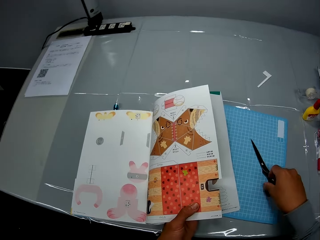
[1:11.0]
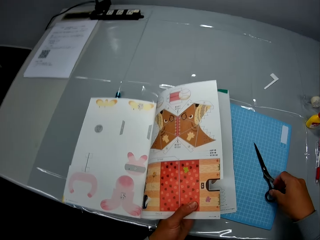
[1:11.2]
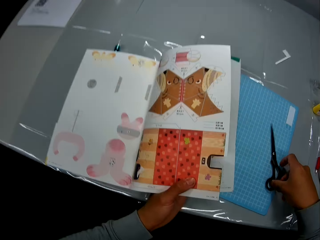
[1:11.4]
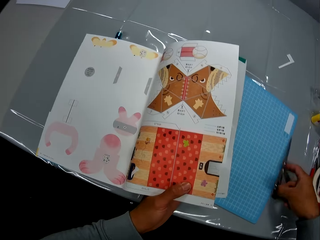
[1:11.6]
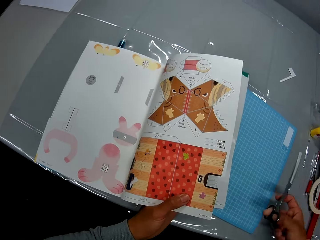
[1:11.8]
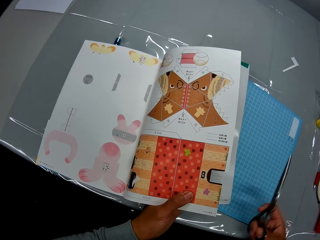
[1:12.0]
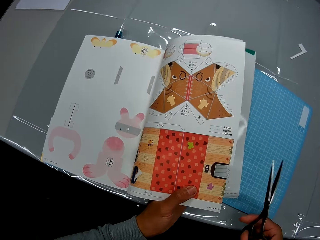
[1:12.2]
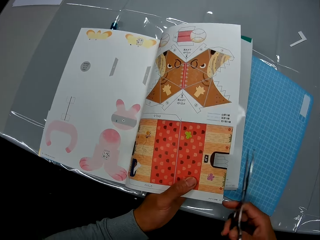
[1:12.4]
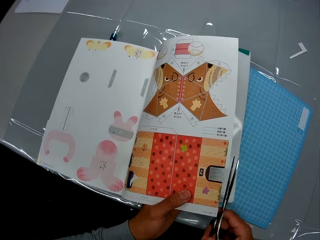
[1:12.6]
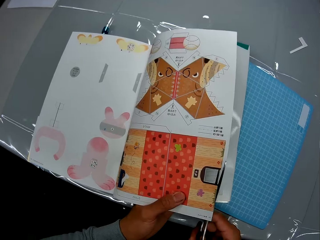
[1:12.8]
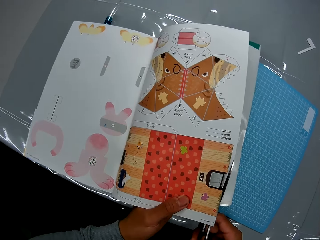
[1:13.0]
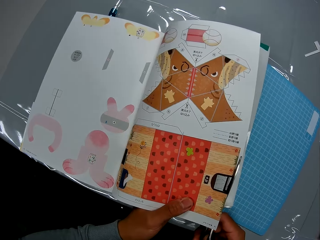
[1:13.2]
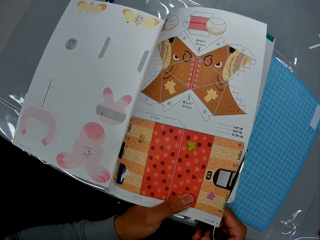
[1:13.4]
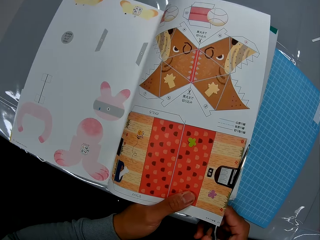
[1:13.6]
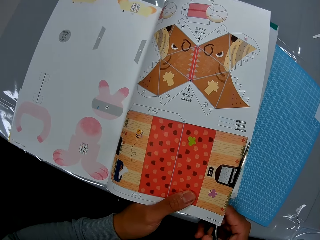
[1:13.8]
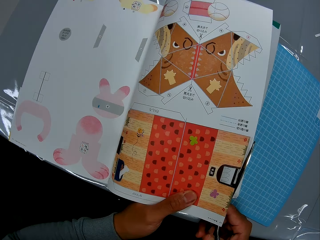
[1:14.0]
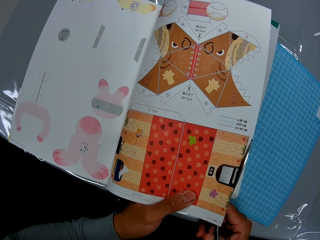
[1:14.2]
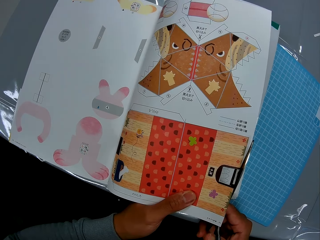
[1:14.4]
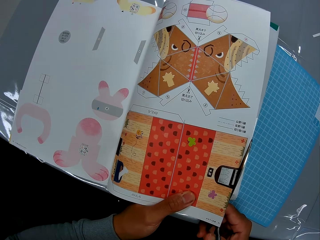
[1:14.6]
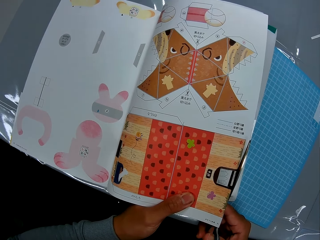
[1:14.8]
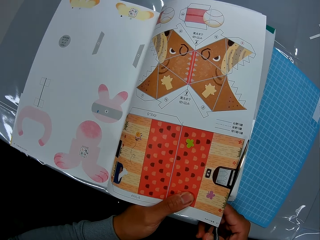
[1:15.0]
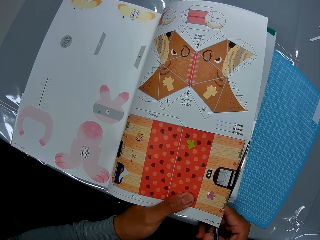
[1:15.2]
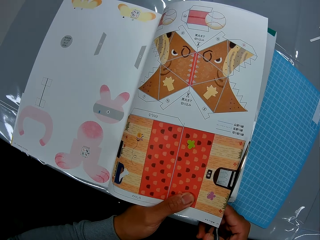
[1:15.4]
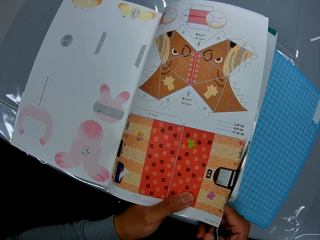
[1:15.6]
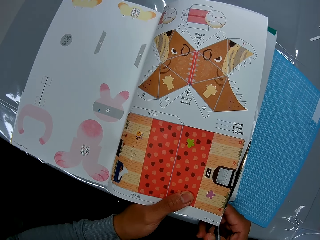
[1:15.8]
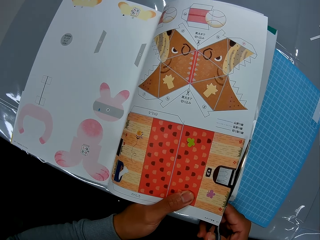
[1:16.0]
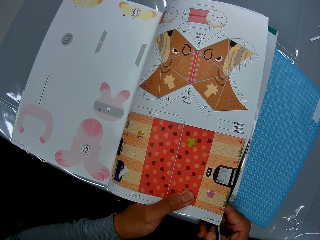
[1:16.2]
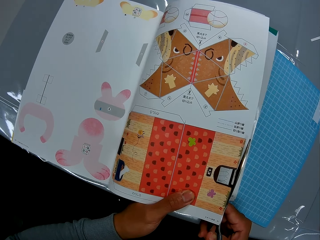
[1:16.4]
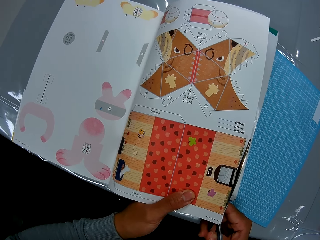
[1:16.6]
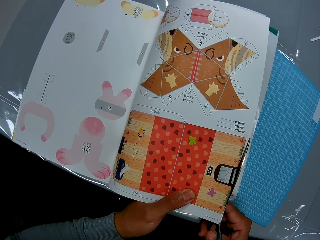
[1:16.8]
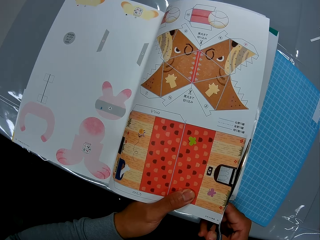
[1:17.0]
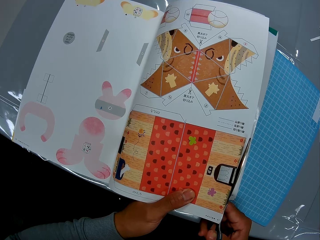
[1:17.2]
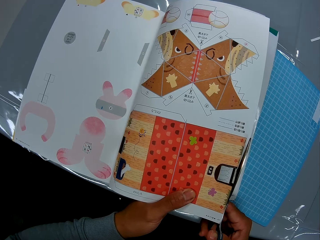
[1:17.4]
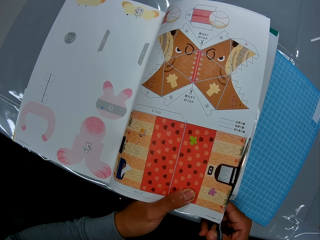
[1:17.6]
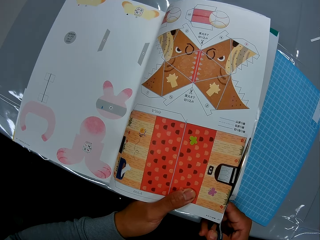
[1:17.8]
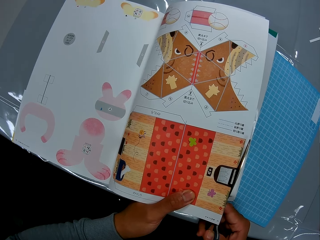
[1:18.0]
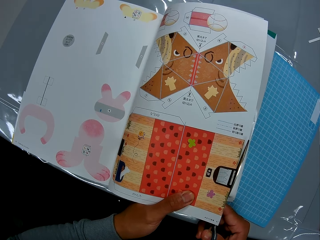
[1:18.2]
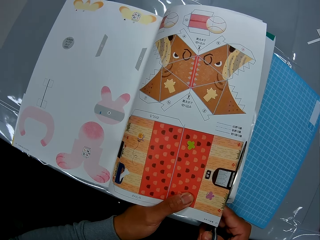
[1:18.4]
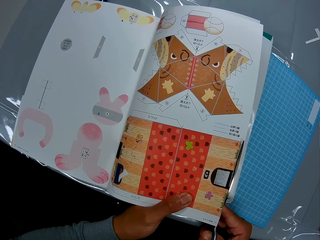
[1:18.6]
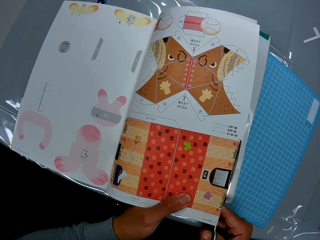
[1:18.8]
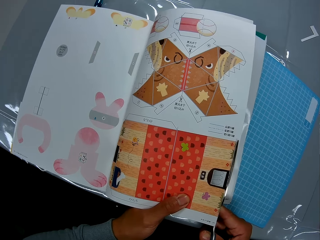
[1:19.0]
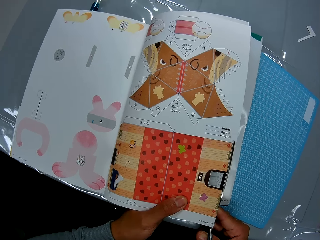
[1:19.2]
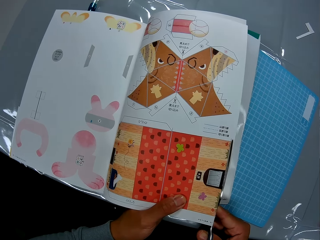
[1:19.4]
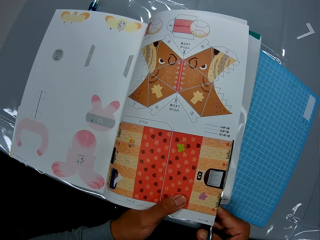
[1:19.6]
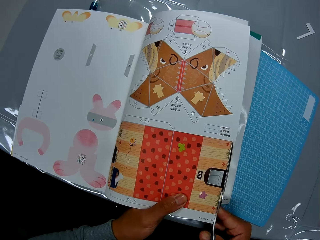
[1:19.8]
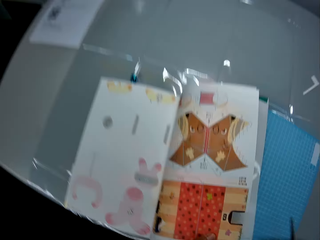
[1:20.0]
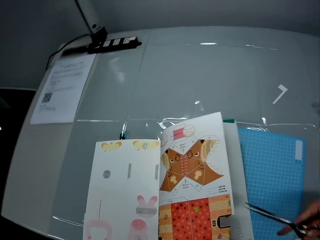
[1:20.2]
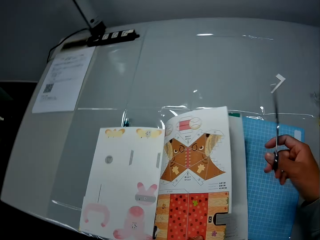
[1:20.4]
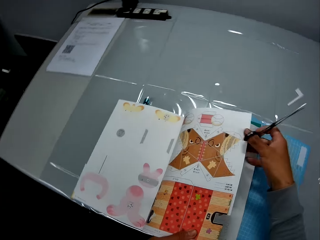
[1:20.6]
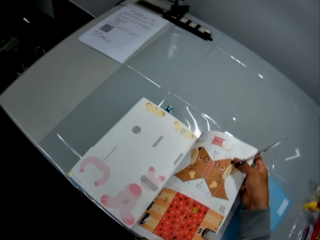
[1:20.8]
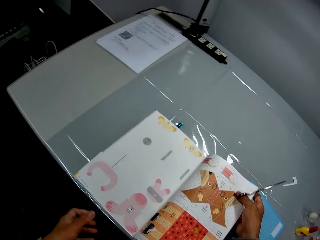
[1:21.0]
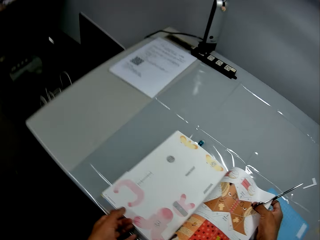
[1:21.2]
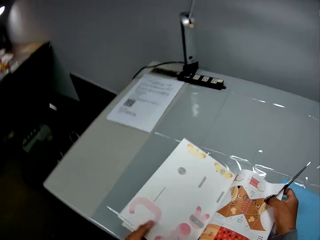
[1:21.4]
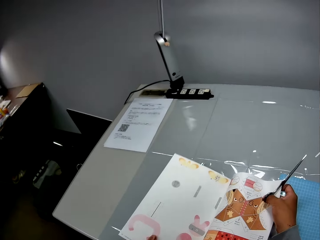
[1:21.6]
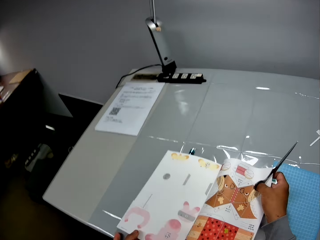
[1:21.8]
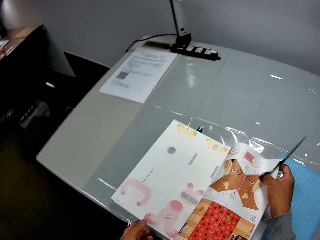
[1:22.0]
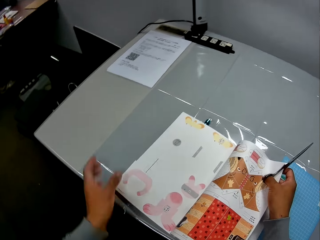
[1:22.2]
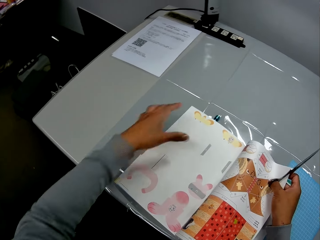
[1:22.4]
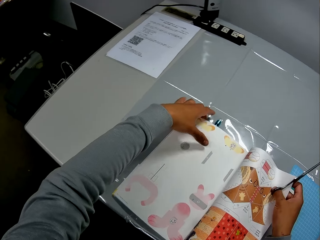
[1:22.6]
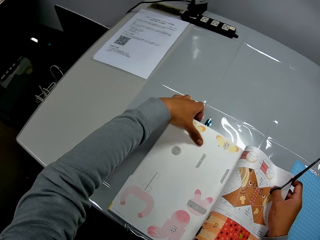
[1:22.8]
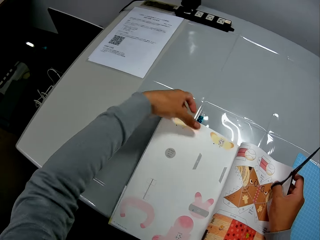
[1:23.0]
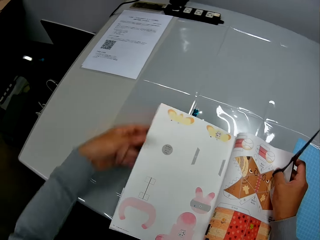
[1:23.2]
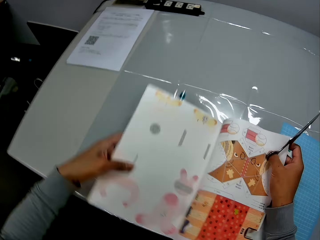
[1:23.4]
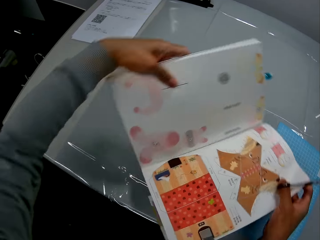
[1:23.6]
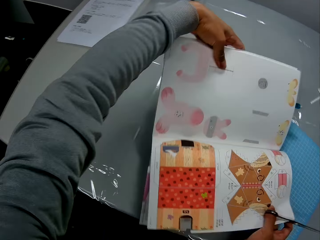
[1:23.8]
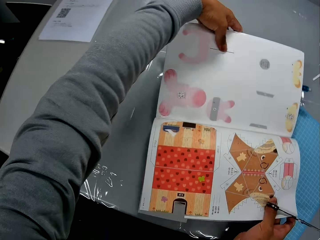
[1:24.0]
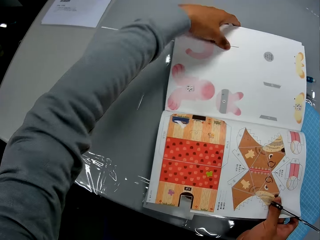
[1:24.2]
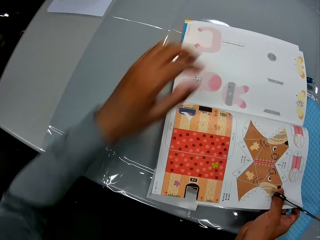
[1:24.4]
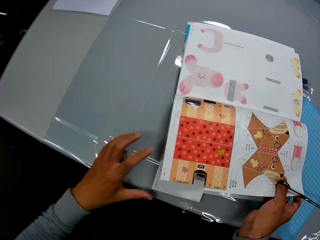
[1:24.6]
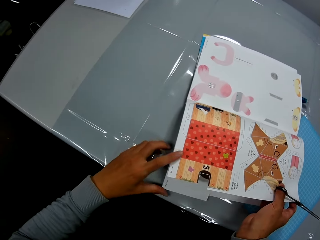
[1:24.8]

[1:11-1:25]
The camera wearer picks up the scissors with his right hand. He cuts the craft book with the scissors in his right hand. He removes the scissors from the book. He adjusts the craft book with his hands. He holds the book page and removes the other hand from the book. He holds the book and removes a hand from the book. He holds the book and turns the book.

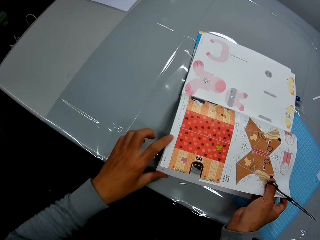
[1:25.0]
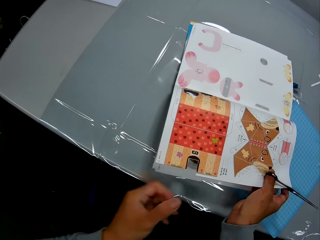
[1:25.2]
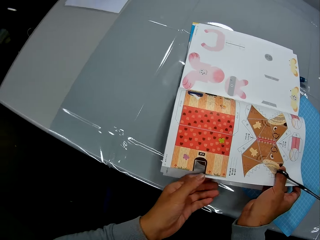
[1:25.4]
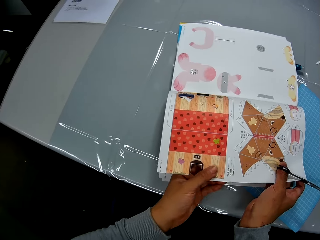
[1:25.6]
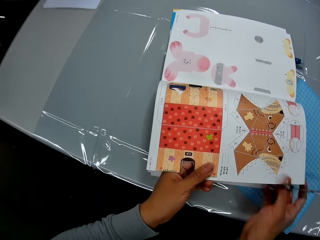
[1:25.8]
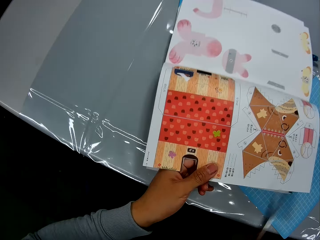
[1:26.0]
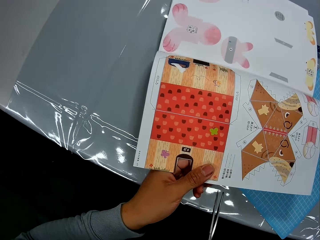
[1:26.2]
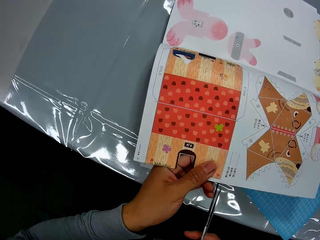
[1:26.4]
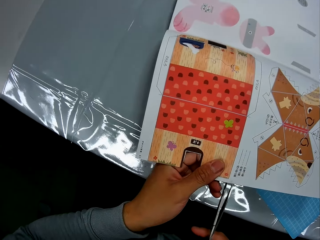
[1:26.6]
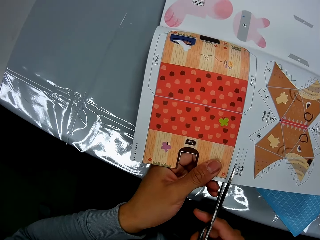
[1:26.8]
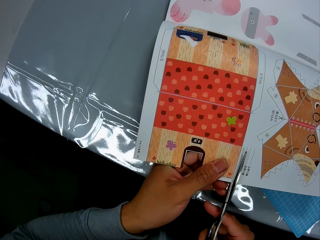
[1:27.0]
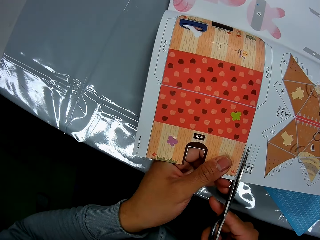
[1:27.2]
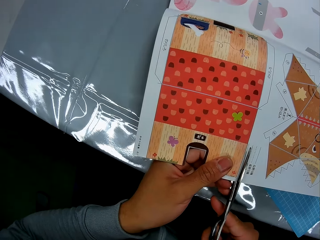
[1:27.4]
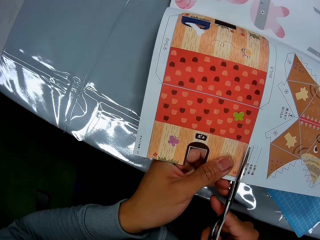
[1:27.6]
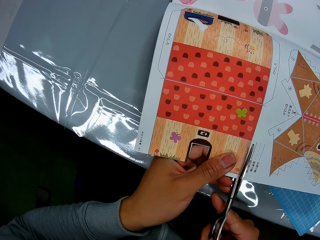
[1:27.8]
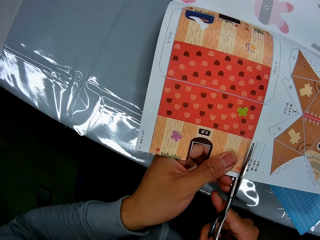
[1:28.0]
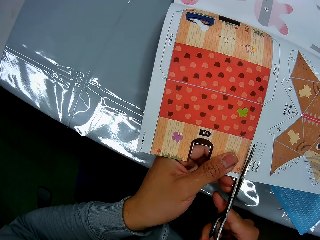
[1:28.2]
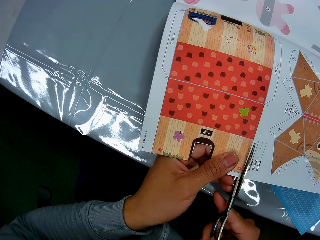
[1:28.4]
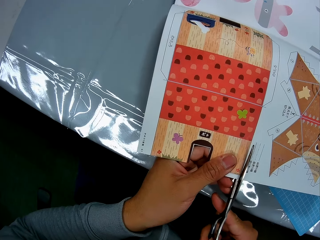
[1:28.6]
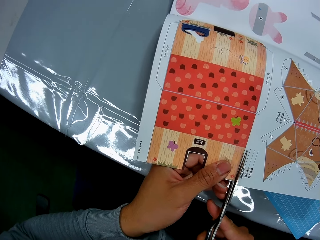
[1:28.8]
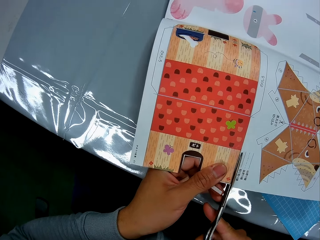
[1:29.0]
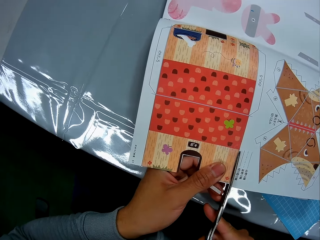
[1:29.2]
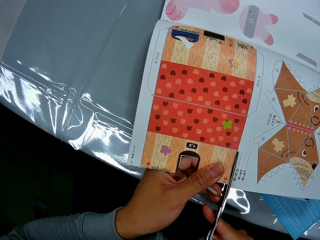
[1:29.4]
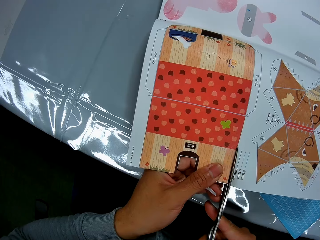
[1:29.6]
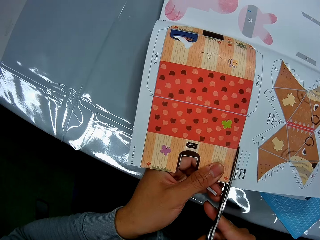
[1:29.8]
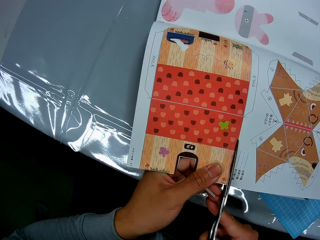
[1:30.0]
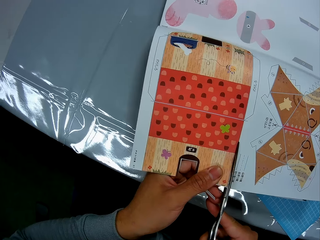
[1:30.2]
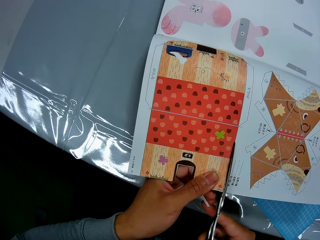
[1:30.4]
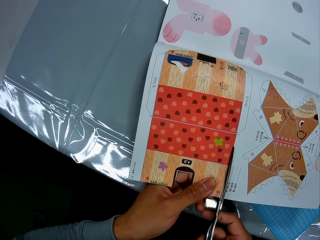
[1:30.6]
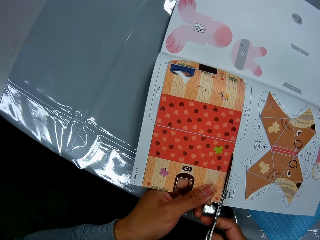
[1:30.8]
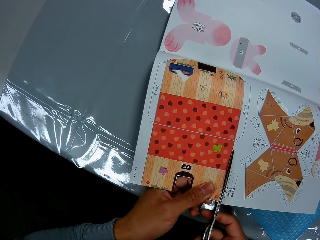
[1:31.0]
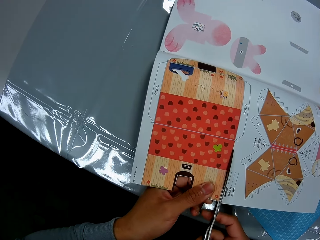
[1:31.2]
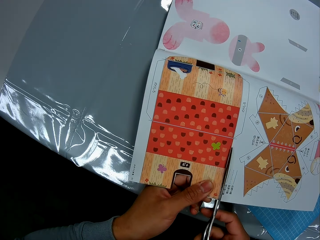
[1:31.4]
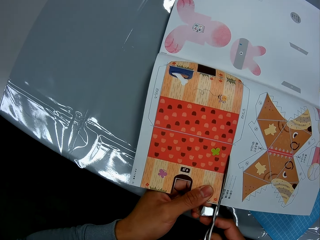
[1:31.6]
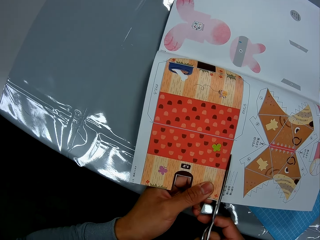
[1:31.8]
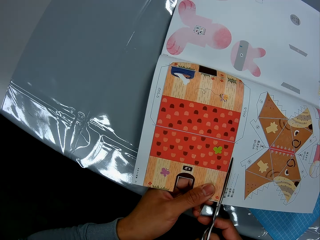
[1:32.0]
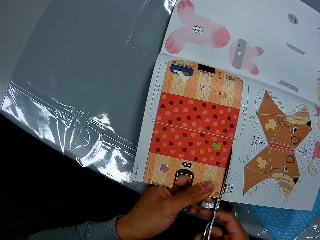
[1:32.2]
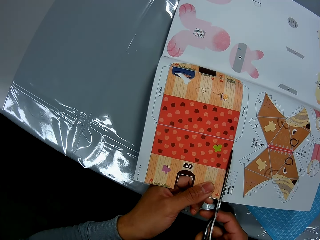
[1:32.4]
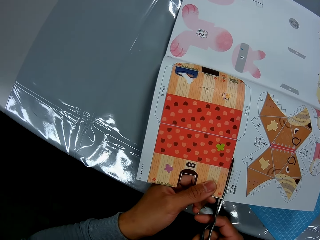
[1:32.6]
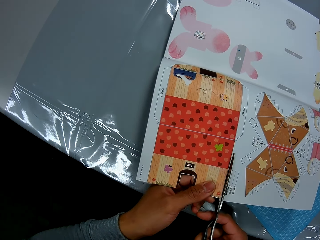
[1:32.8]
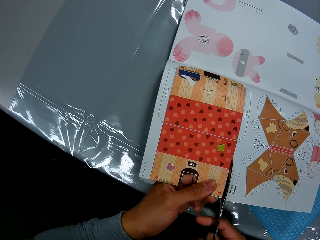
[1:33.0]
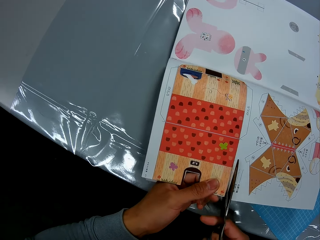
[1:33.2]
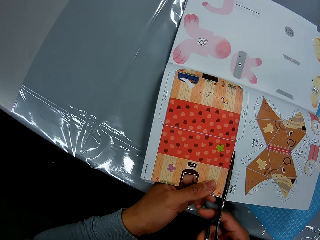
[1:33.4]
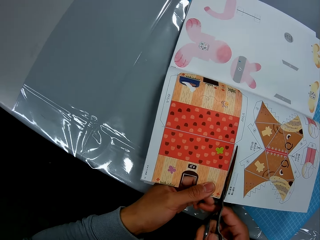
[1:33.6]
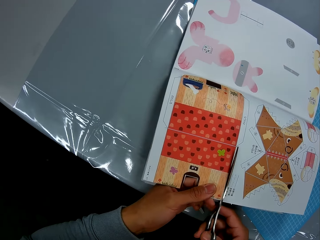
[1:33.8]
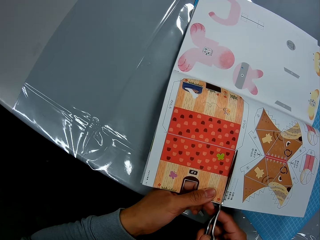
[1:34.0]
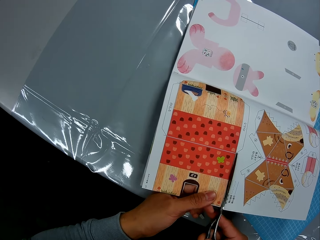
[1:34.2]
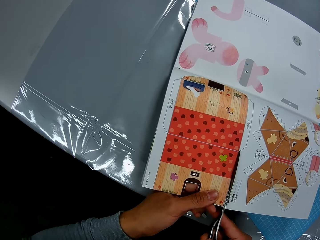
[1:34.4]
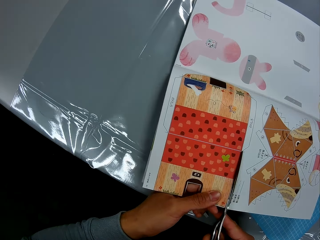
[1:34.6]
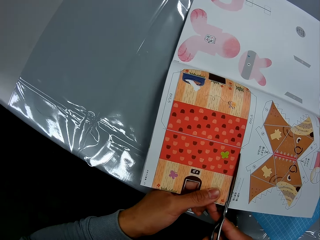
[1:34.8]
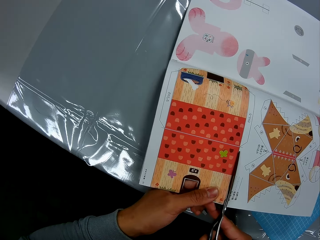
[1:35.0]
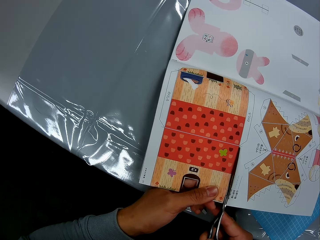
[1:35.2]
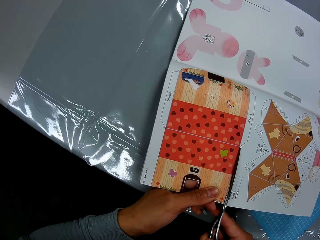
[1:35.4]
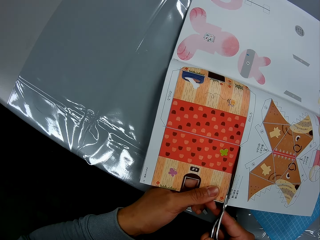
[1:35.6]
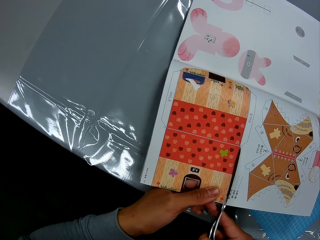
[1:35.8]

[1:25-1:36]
The camera wearer moves a page. He holds the book pages and removes a hand from the book. He cuts the craft book with the scissors in his right hand.
